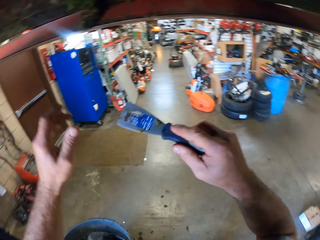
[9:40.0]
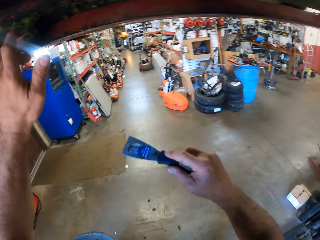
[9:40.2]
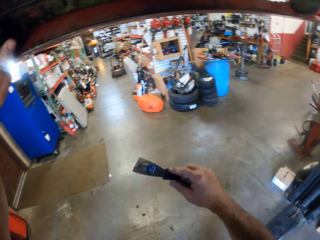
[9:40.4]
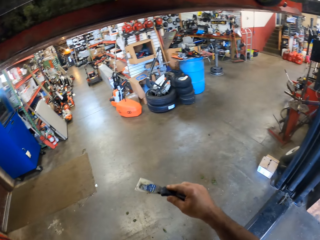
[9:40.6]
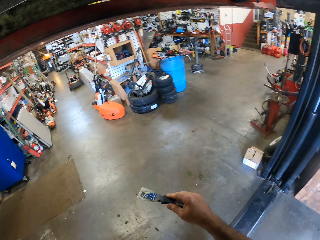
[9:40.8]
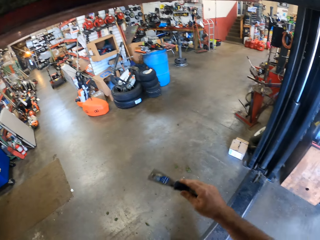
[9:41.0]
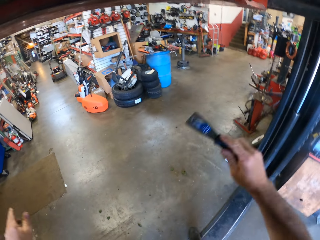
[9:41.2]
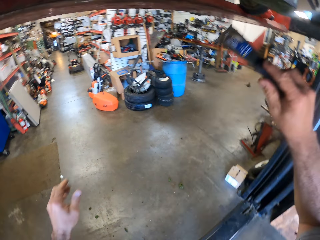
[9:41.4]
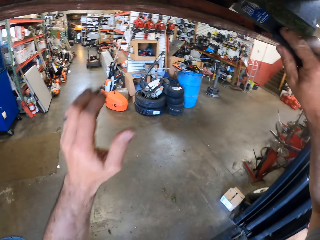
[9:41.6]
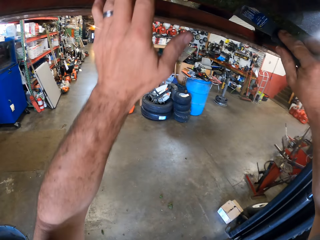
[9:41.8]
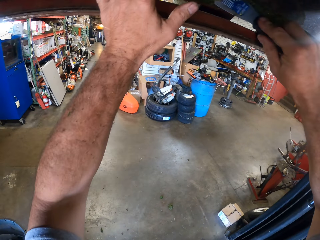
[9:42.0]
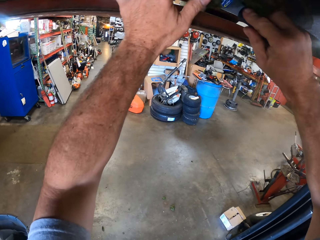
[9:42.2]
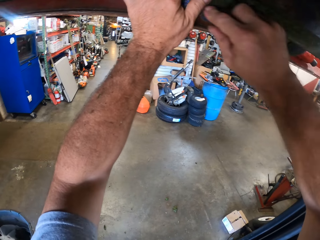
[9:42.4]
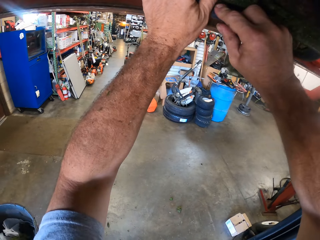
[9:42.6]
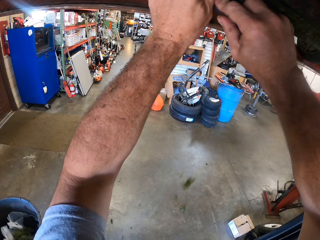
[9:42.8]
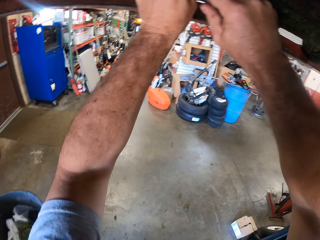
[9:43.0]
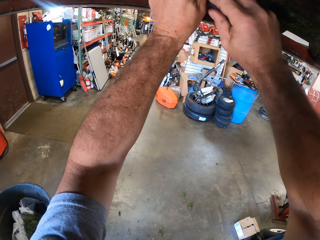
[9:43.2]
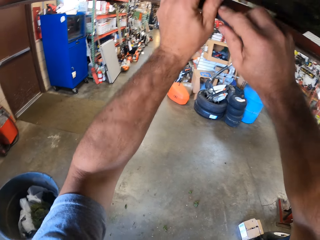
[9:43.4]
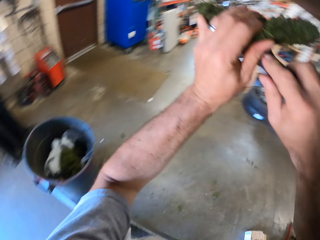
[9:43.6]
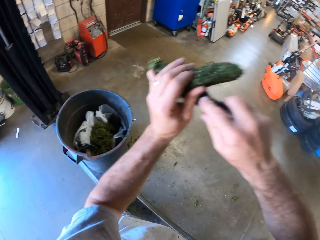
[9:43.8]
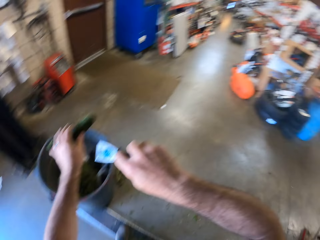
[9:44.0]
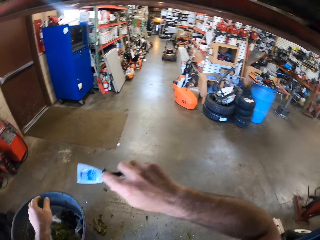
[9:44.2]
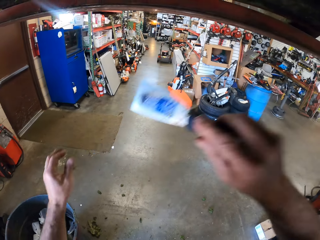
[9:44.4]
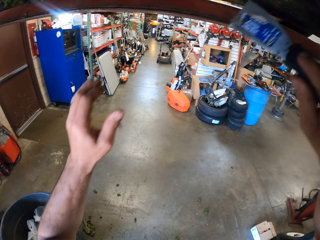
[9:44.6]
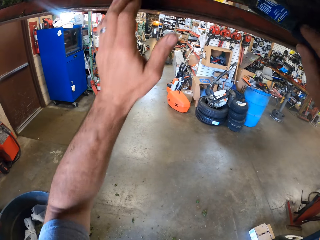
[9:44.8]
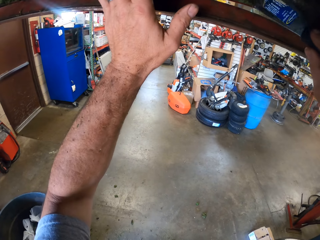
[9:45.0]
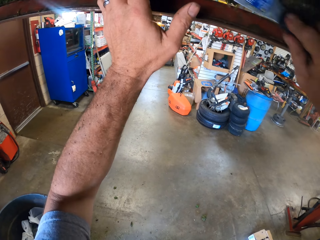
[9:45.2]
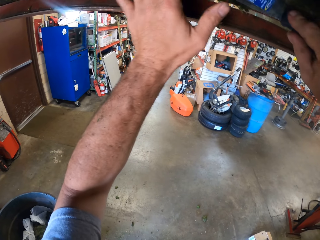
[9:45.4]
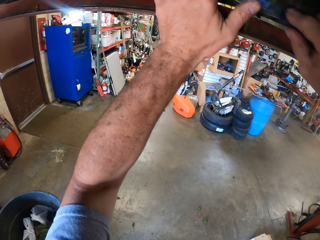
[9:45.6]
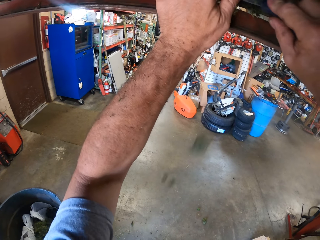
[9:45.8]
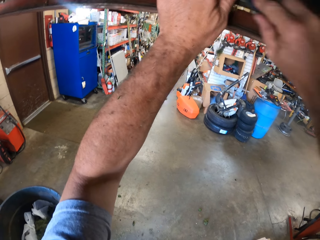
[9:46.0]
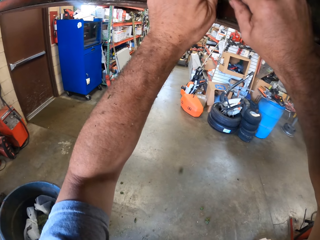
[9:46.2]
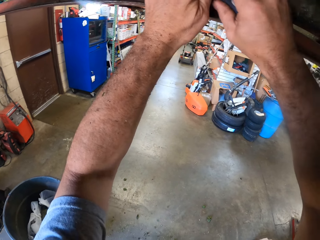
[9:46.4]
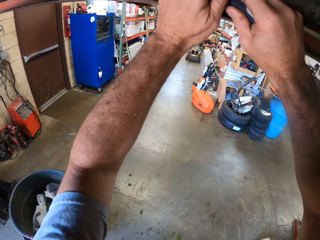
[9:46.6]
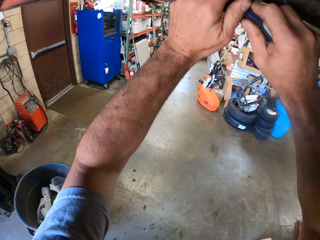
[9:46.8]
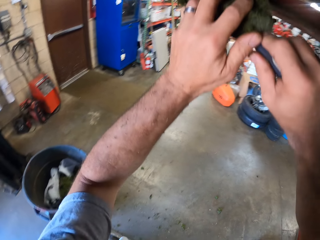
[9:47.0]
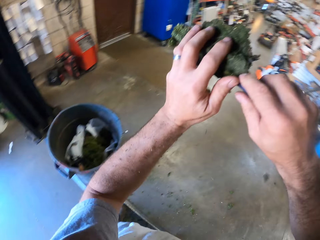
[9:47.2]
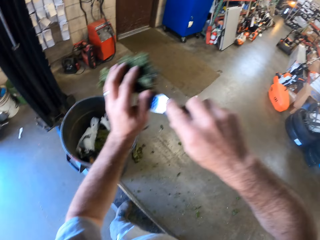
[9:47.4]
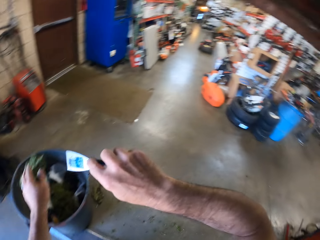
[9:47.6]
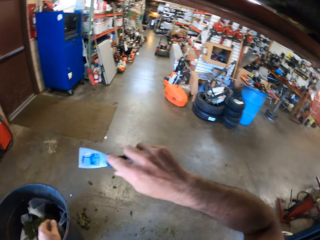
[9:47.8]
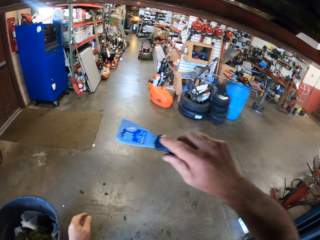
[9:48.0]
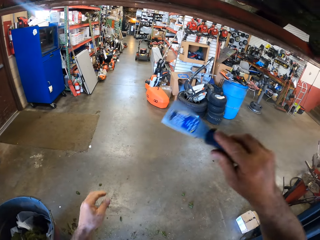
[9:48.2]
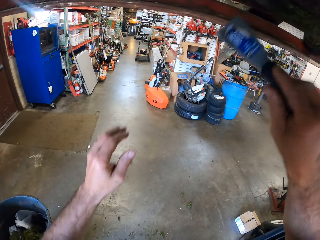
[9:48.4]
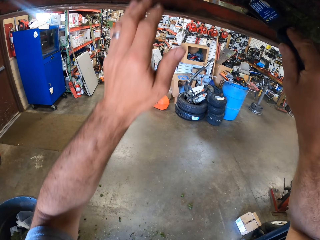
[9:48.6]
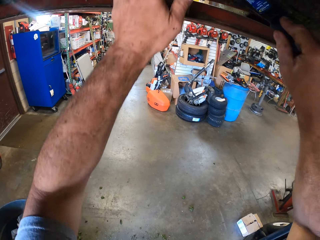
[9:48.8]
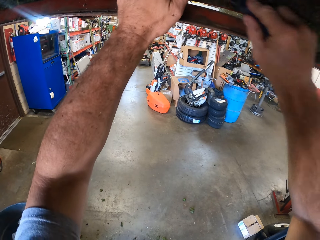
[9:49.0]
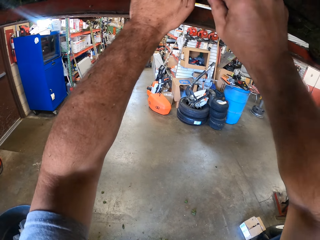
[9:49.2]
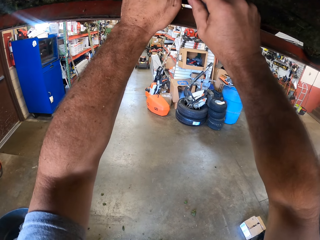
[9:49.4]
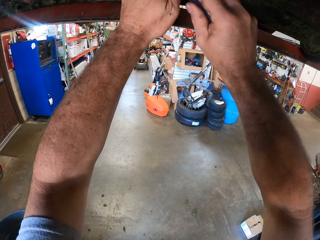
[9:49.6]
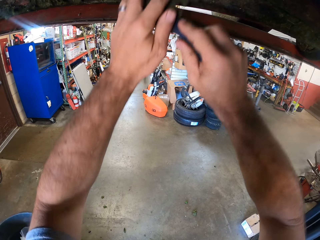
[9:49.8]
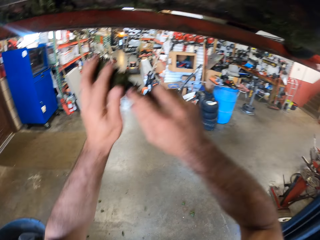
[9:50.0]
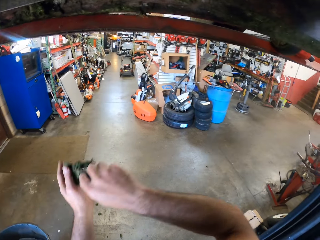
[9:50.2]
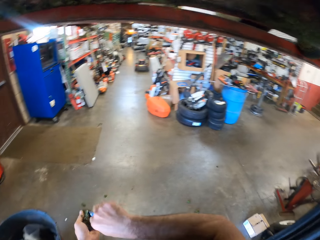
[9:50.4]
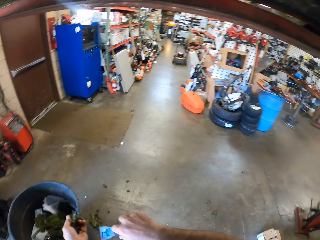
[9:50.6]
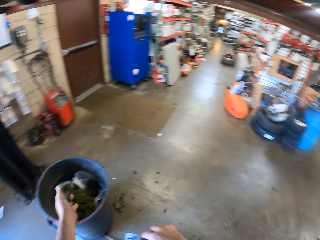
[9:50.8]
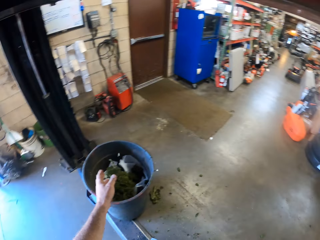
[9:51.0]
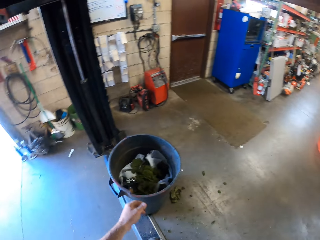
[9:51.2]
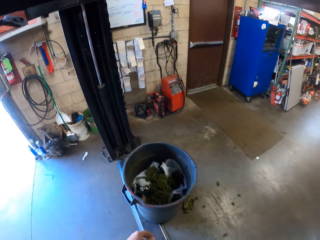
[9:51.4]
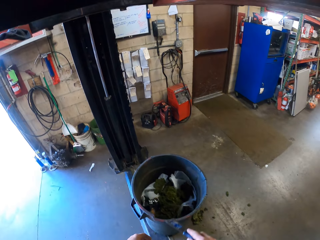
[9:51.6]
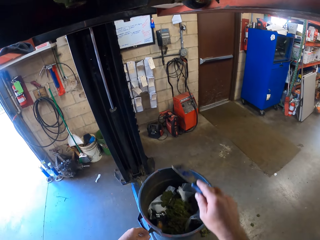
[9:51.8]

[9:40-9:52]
The camera wearer chisels the dirt under the lawn mower into the dustbin with the wall scraper. He packs the dirt under the lawn mower with his left hand. He puts the ceiling pieces on the dustbin. He chisels the dirt under the lawn mower into the dustbin with the wall scraper. He packs the dirt under the lawn mower with his left hand. He puts the ceiling pieces on the dustbin. He chisels the dirt under the lawn mower into the dustbin with the wall scraper. He packs the dirt under the lawn mower with his left hand. He puts the ceiling pieces on the dustbin.

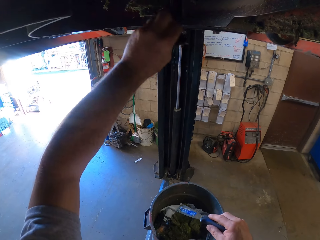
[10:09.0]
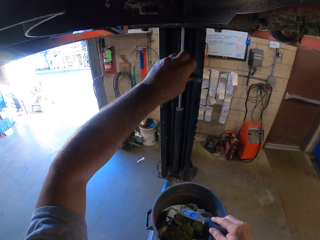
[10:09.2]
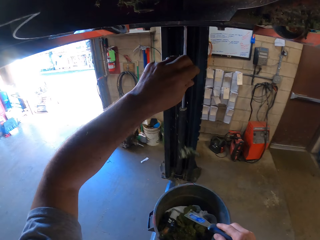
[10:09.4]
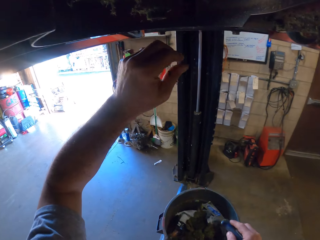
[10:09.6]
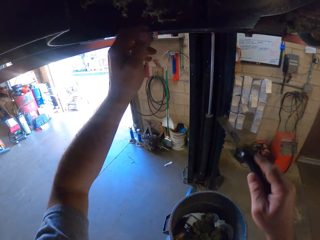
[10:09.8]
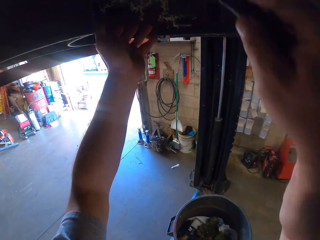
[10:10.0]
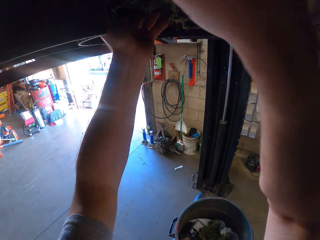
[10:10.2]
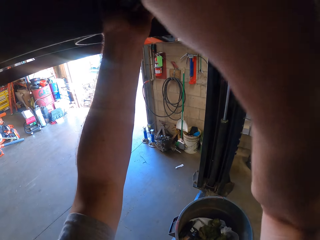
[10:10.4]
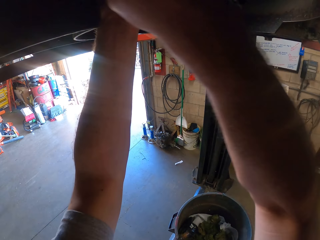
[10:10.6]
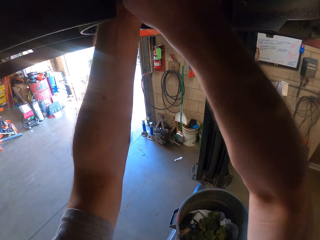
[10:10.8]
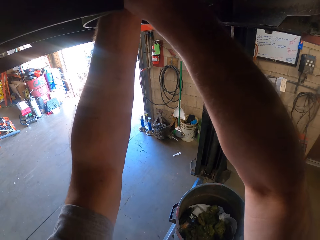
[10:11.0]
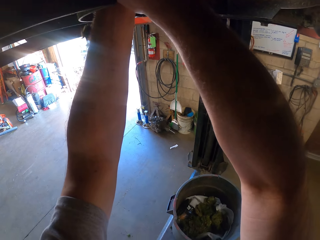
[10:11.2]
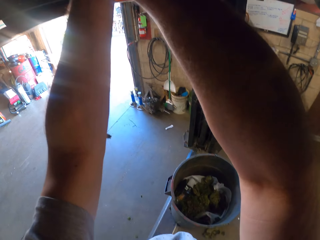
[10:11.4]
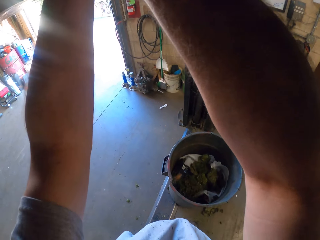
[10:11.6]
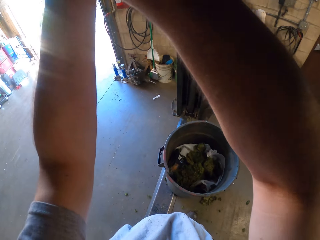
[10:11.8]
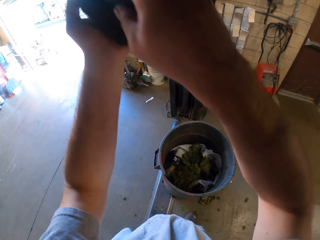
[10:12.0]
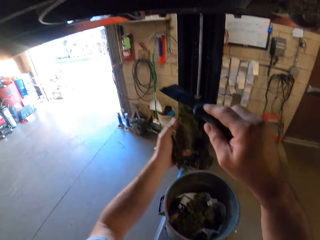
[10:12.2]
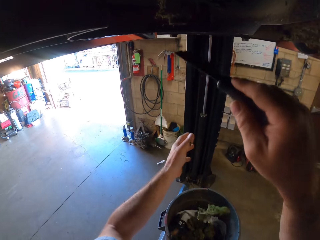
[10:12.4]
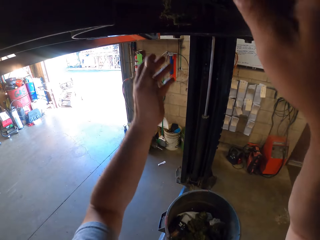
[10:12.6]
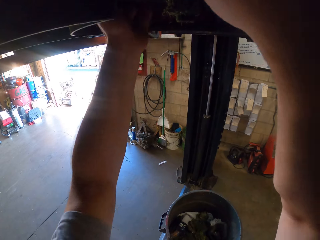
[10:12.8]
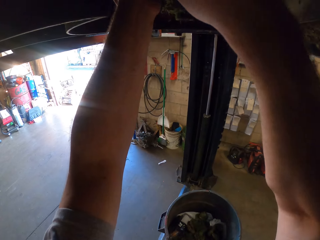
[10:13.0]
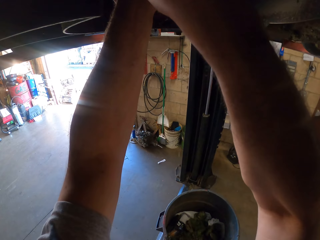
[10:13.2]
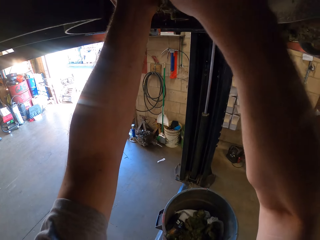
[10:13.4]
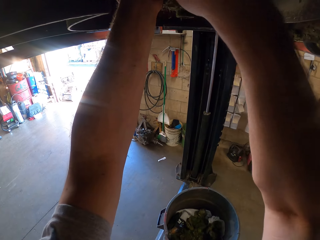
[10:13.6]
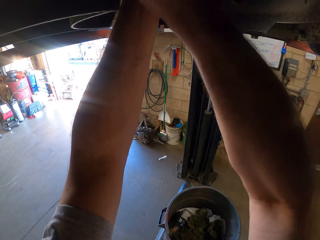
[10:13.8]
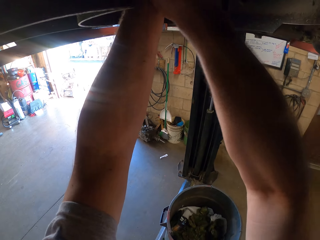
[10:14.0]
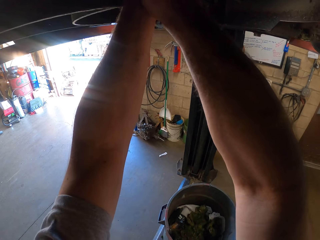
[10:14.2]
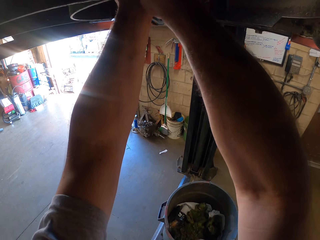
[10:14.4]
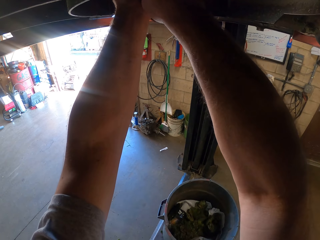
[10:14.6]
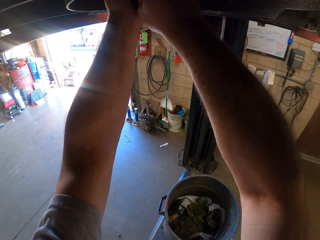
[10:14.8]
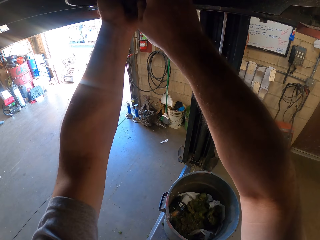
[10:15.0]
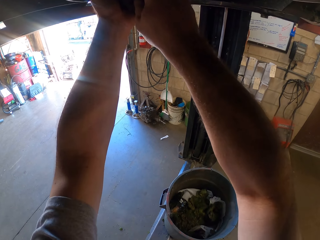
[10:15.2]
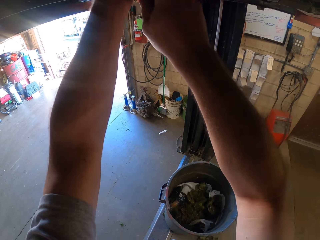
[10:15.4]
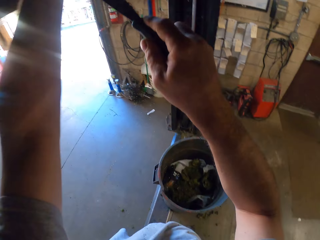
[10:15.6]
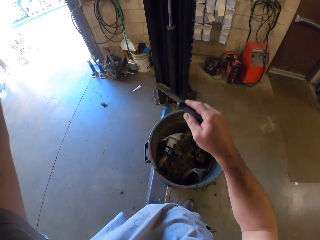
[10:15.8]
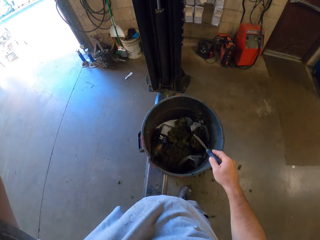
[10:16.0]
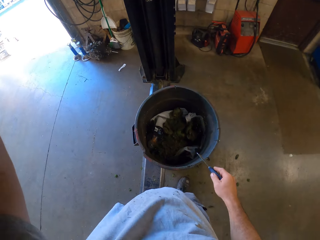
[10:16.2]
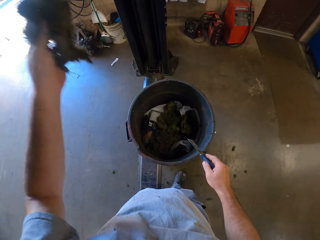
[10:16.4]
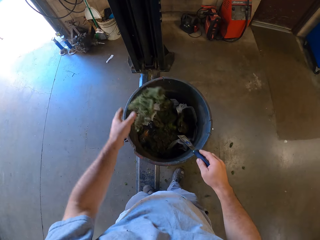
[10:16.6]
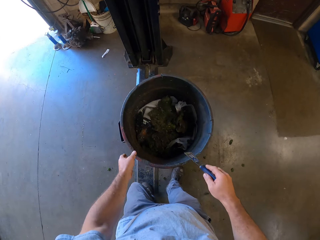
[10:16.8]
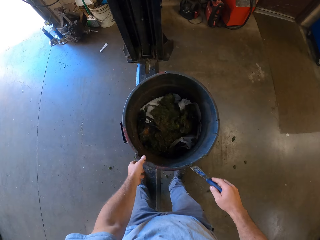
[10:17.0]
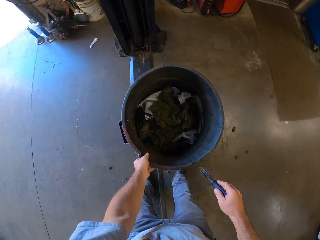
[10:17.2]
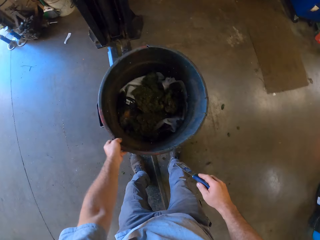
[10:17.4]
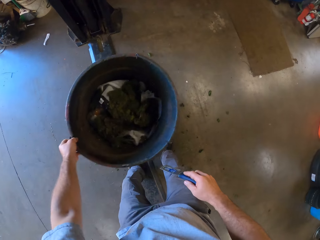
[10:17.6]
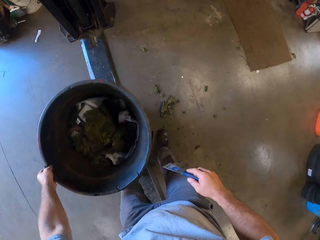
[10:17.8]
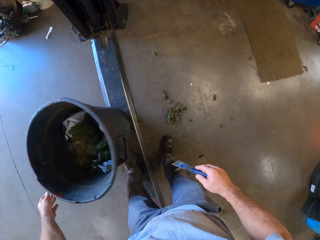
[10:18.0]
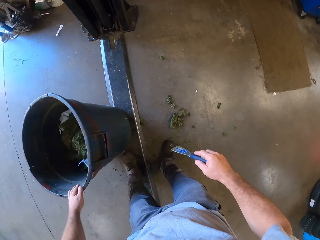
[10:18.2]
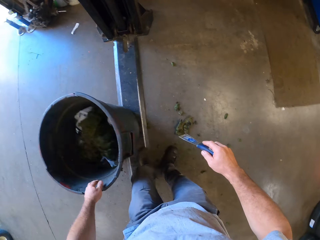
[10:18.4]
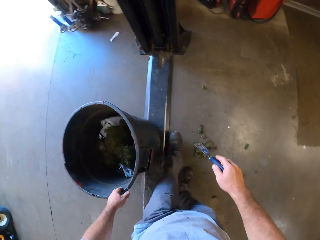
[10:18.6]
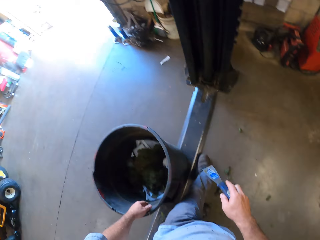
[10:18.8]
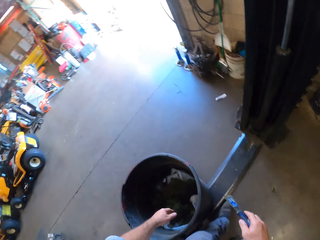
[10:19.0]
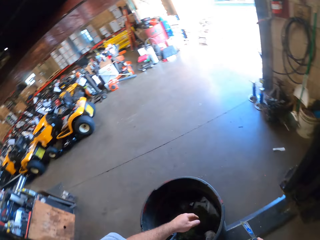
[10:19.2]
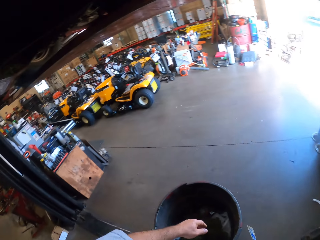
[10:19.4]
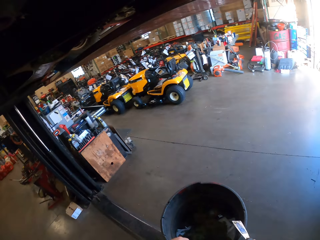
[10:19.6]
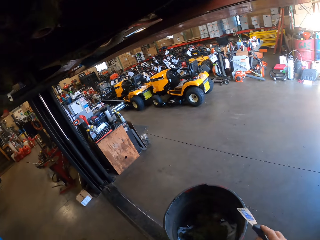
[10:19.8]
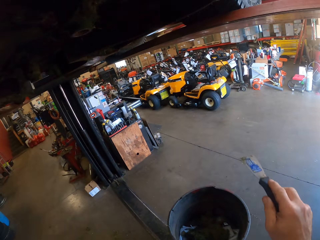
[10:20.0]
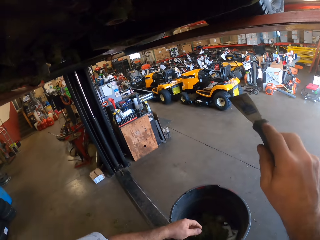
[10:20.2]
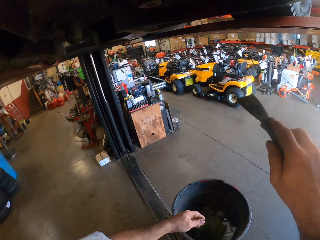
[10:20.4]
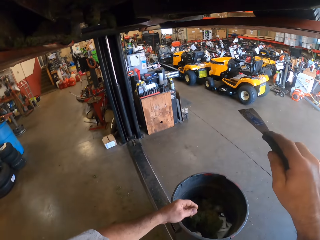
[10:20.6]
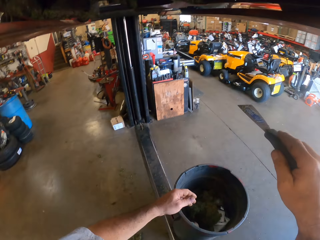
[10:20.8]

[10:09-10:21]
The camera wearer throws the dirt in the bin. He chisels the dirt under the lawn mower into the bin. He packs the dirt under the lawn mower with his left hand. He puts the ceiling pieces on the bin. He chisels the dirt under the lawn mower into the bin. He packs the dirt under the lawn mower with his left hand. He puts the ceiling pieces on the bin. He moves the bin on the floor.
